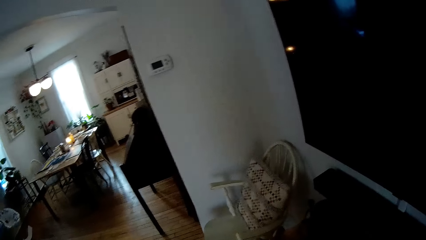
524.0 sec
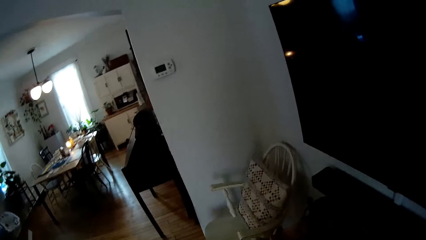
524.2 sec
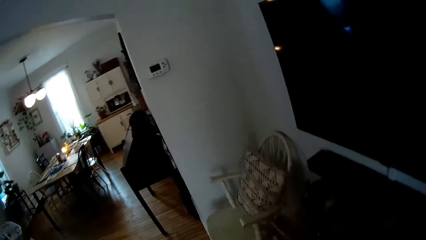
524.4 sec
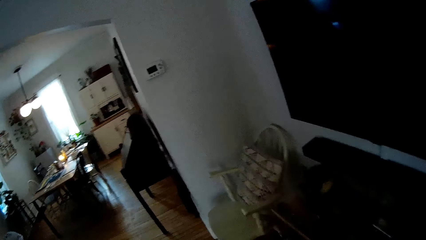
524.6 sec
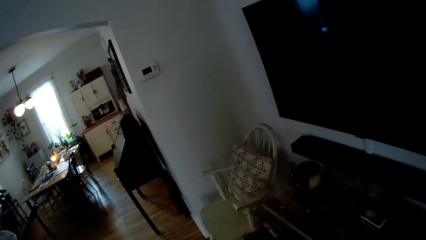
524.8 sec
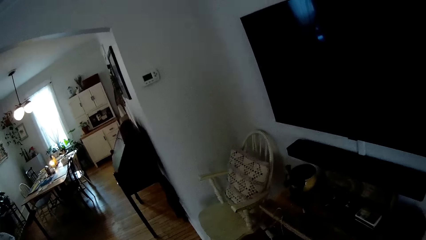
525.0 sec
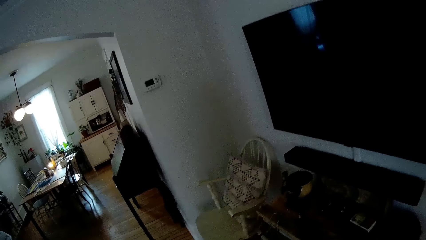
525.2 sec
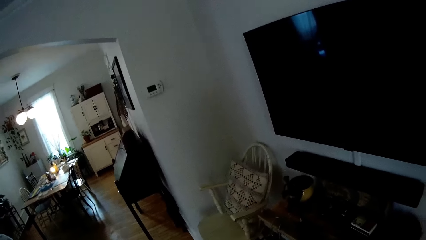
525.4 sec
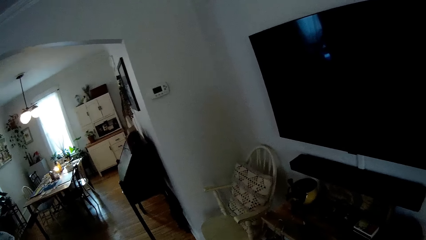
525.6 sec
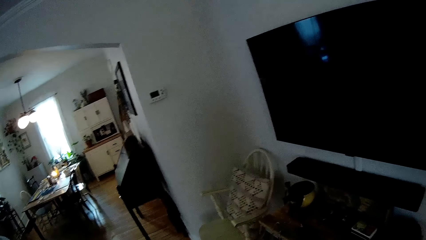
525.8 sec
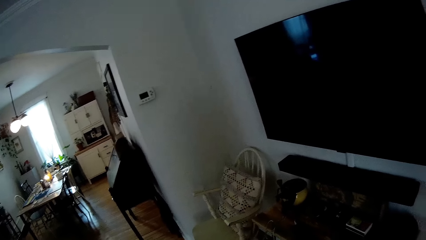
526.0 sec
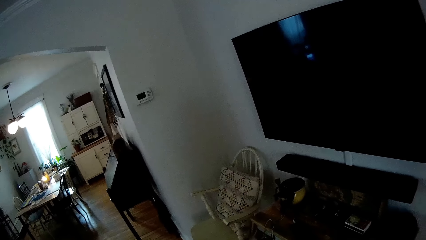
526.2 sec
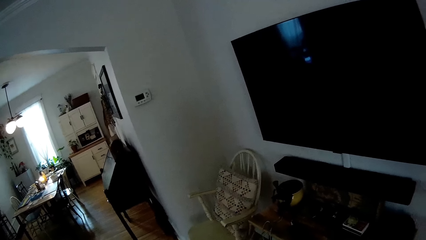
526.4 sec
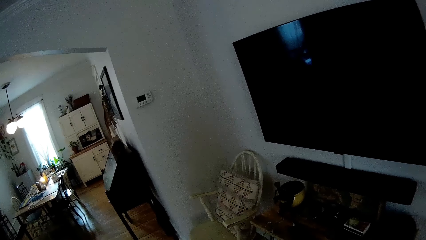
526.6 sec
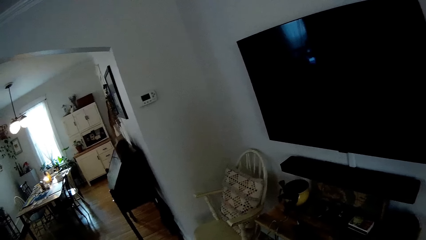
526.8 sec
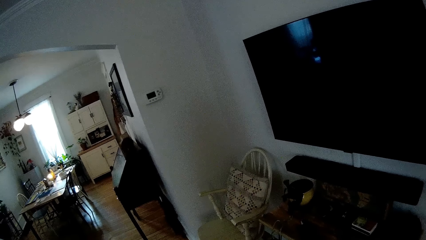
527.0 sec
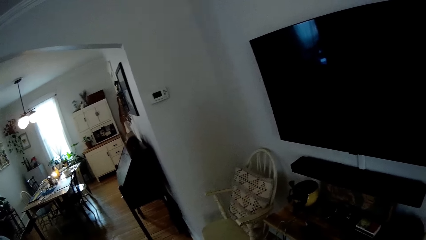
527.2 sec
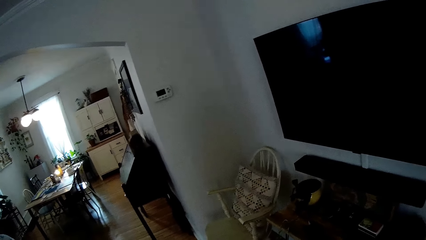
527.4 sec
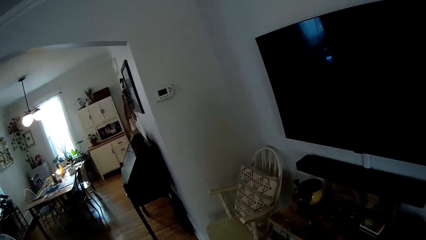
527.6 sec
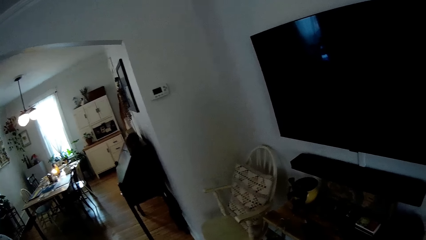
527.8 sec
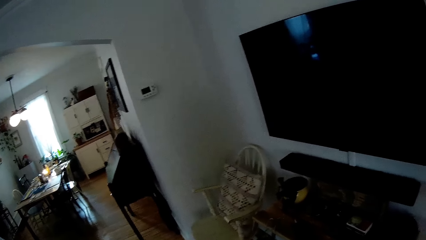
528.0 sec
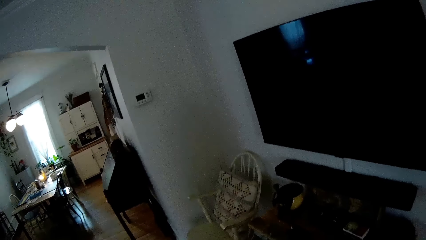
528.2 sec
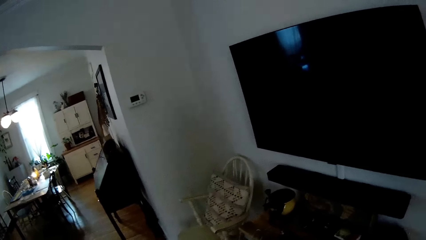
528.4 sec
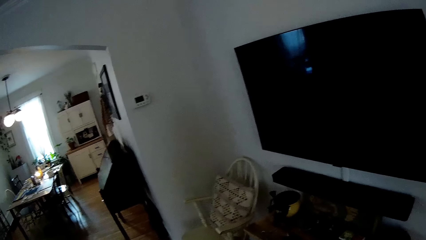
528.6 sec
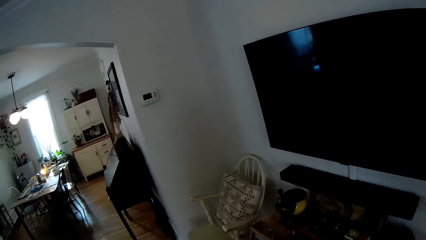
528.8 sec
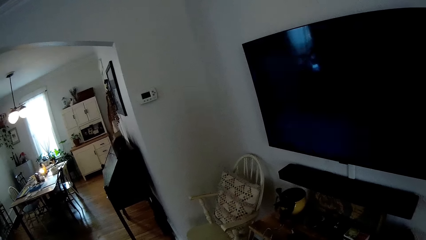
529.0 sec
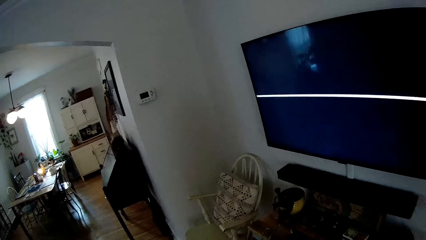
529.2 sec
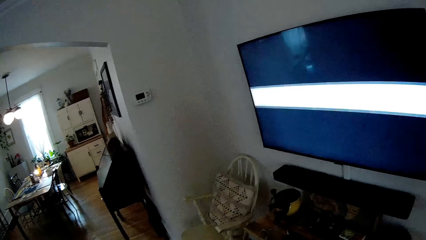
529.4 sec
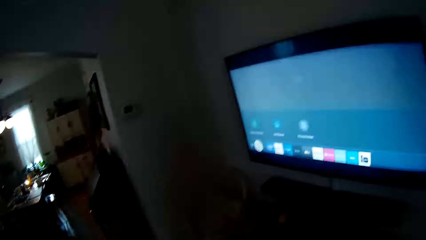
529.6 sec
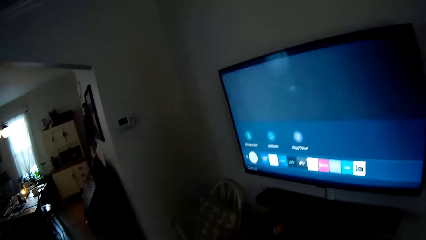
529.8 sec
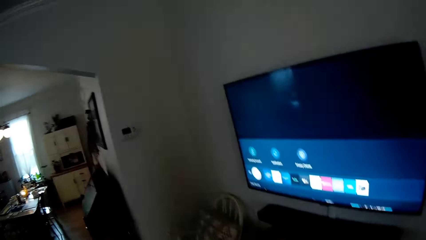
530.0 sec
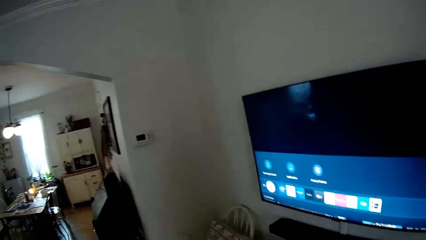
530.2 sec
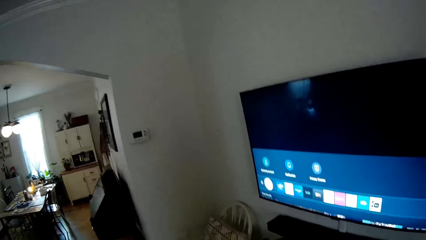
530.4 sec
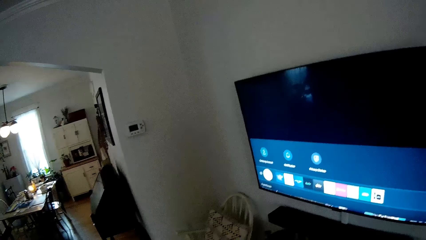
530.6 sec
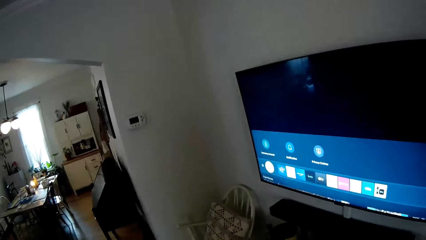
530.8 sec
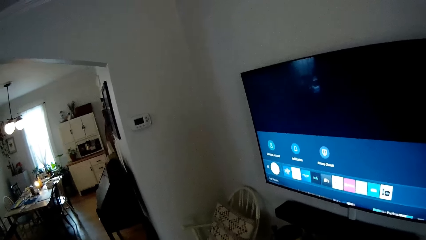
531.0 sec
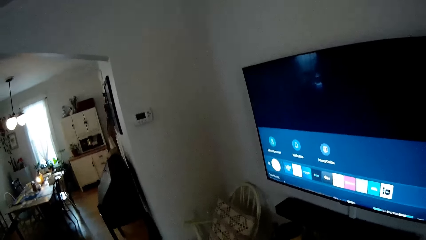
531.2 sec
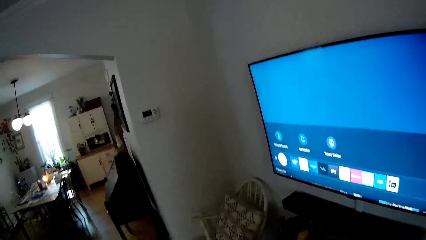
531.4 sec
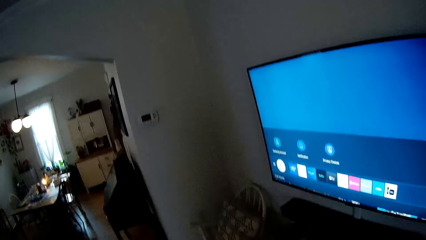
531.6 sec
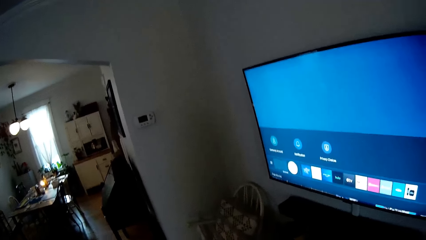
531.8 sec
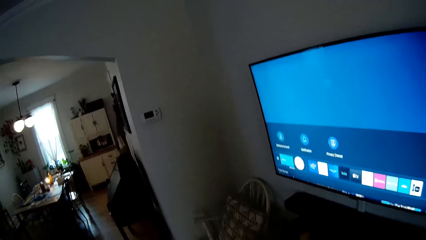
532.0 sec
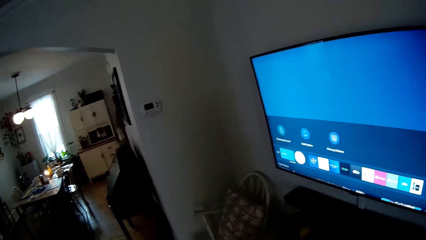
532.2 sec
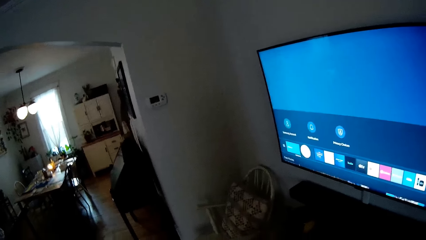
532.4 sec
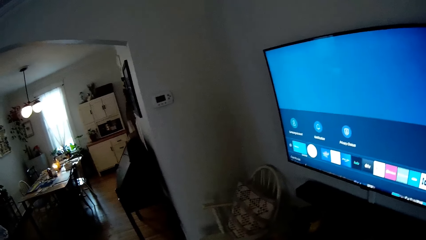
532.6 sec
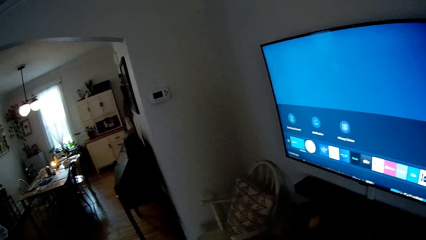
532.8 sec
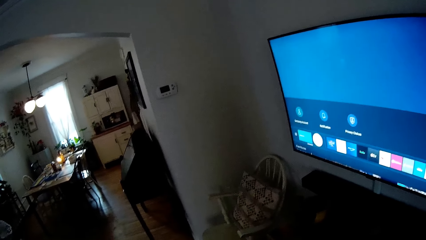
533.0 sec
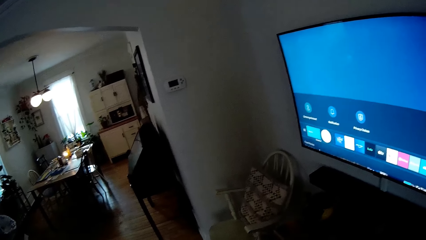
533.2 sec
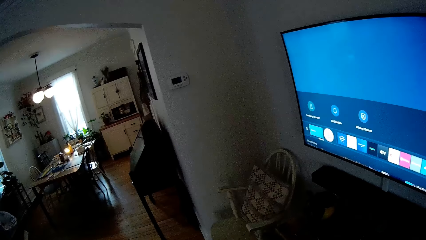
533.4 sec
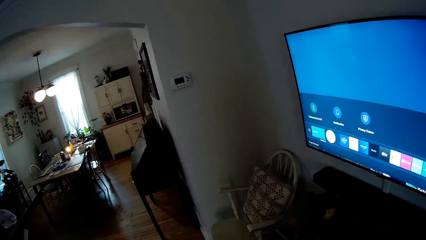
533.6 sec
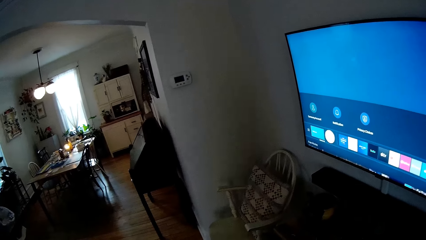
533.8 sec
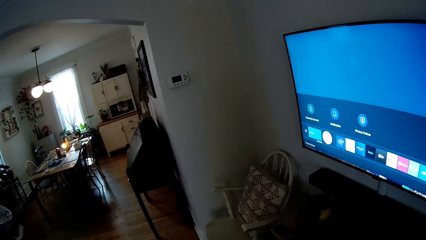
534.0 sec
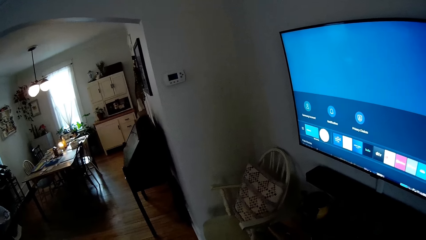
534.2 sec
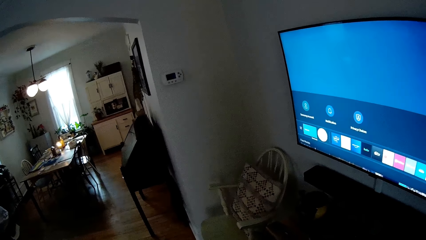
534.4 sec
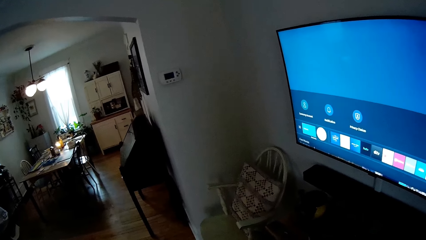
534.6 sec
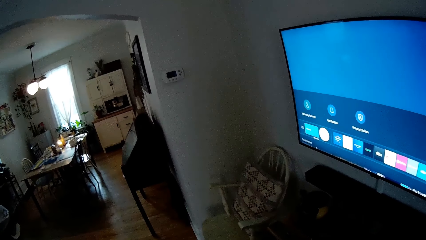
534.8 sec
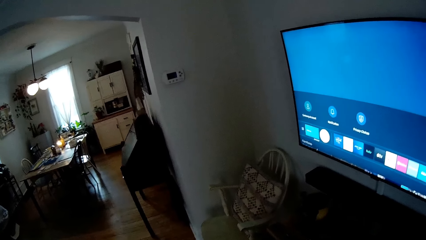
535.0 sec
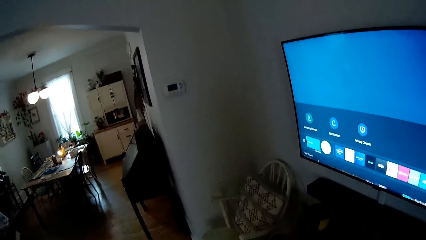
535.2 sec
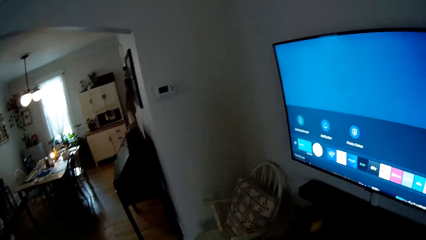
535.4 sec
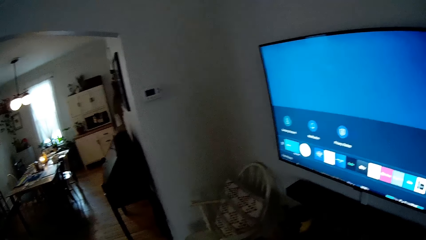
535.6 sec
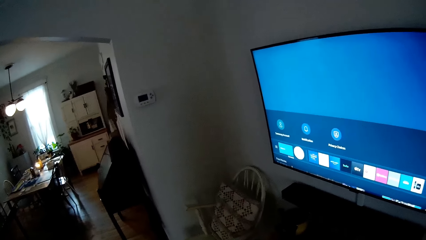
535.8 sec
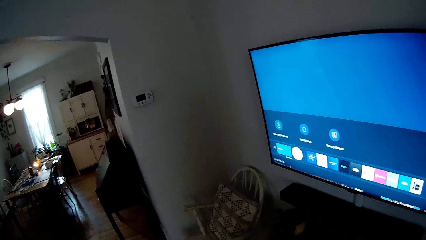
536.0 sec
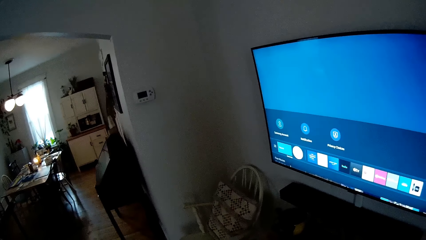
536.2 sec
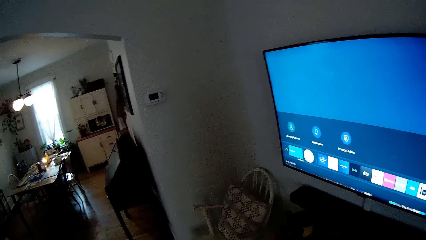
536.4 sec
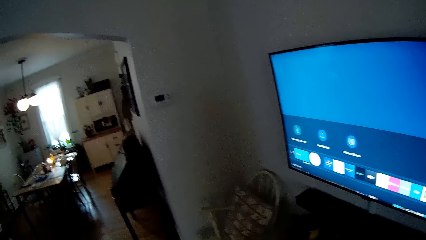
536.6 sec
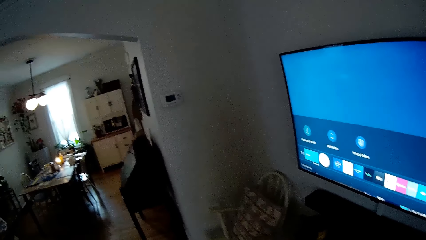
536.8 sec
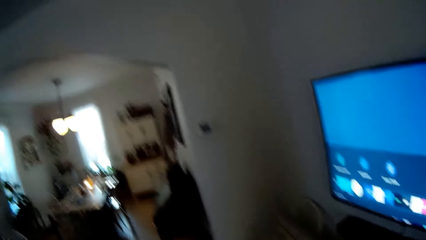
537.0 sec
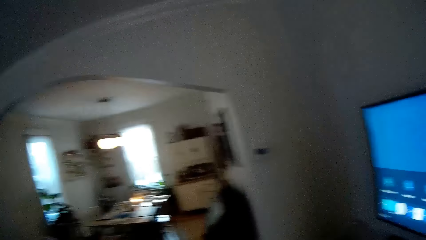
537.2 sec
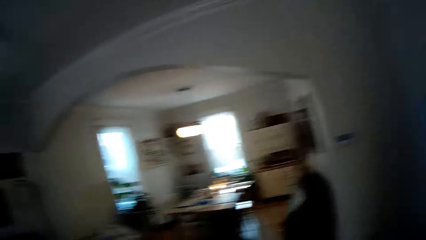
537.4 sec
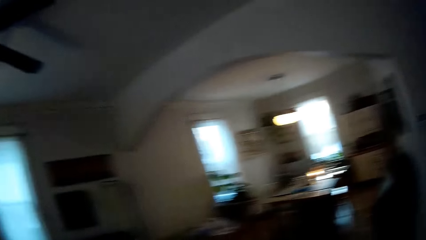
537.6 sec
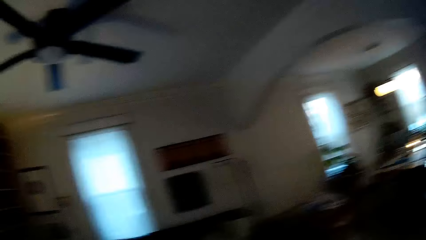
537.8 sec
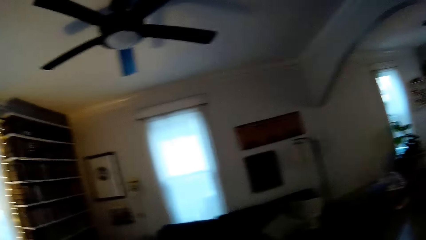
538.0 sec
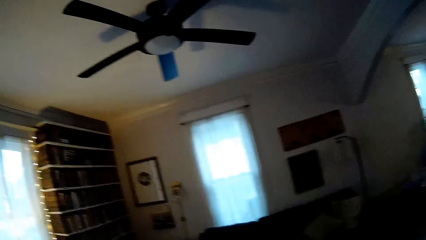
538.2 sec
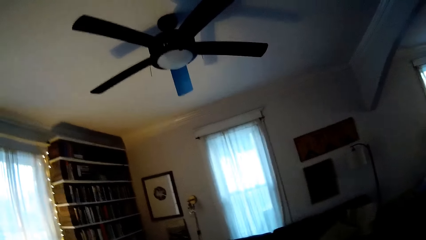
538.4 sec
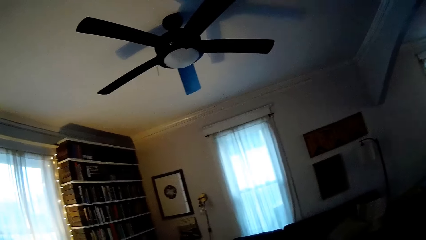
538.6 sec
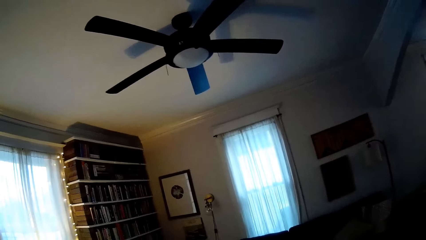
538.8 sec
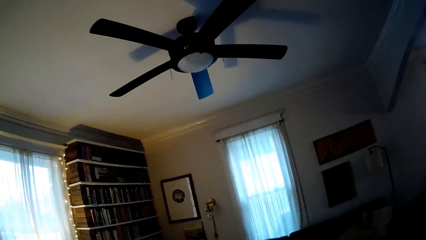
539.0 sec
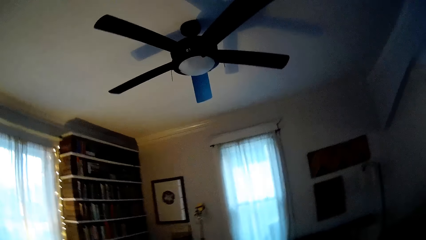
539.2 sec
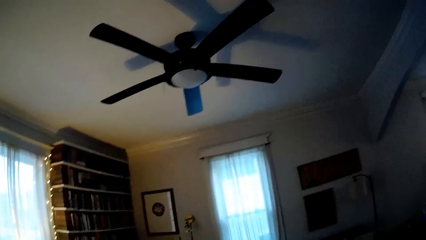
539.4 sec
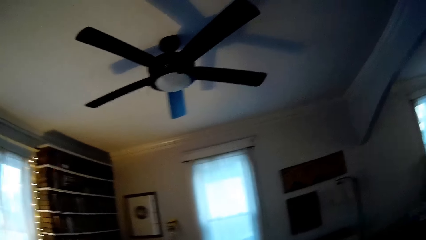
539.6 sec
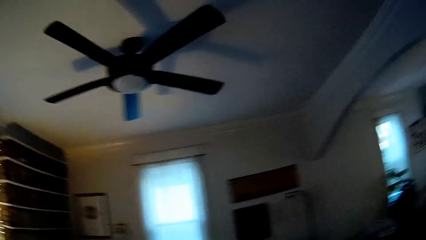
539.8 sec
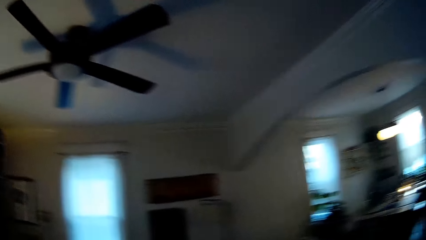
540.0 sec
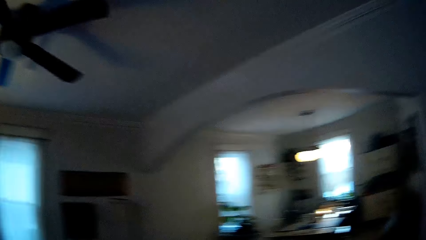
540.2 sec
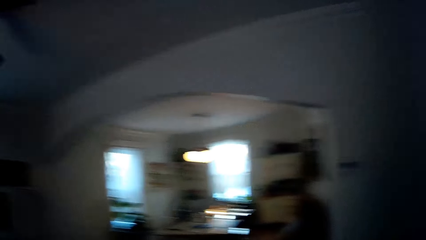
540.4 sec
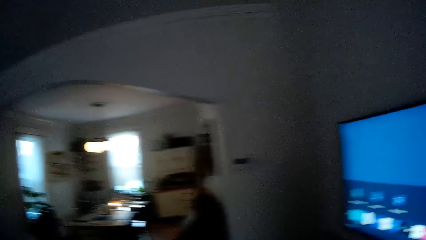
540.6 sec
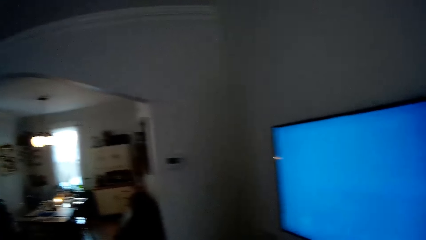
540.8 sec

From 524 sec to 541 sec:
The camera wearer turns the television on. They navigate the television. They turn around the room.
